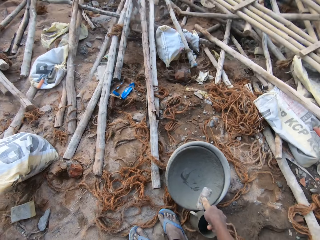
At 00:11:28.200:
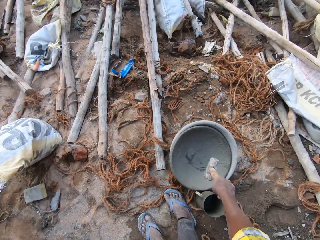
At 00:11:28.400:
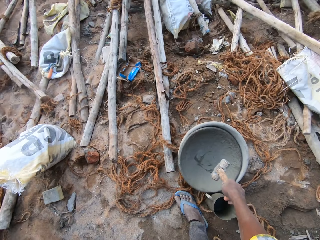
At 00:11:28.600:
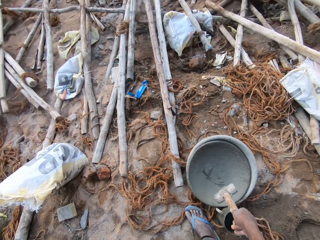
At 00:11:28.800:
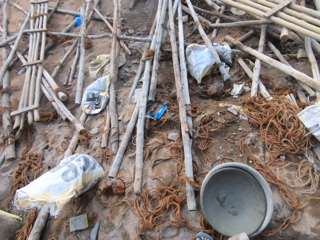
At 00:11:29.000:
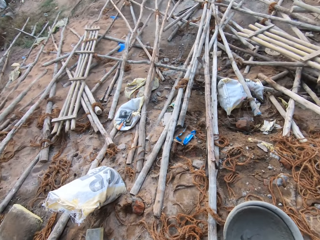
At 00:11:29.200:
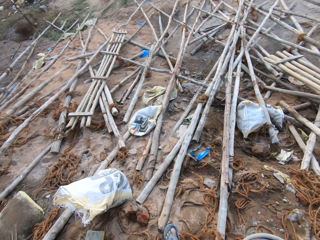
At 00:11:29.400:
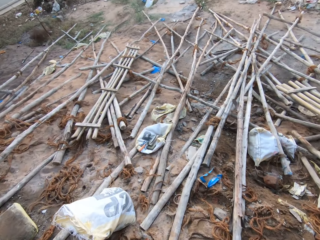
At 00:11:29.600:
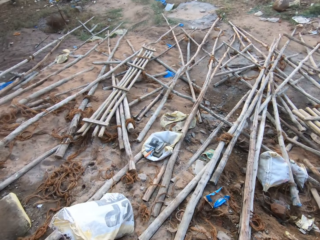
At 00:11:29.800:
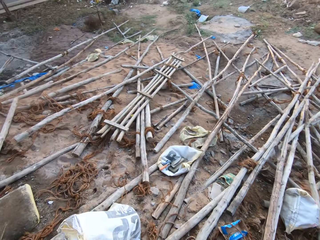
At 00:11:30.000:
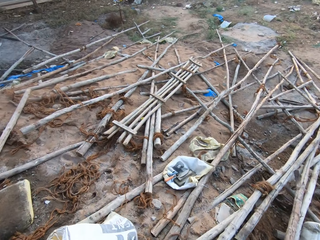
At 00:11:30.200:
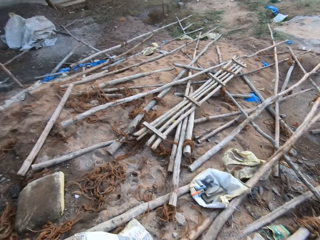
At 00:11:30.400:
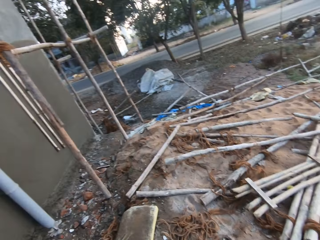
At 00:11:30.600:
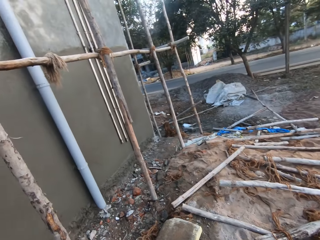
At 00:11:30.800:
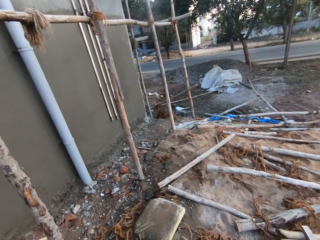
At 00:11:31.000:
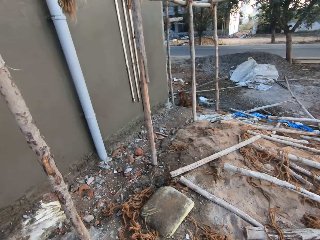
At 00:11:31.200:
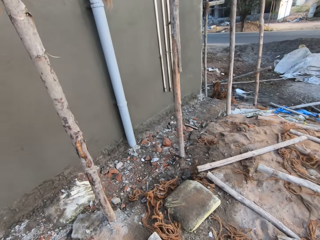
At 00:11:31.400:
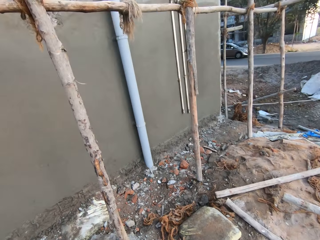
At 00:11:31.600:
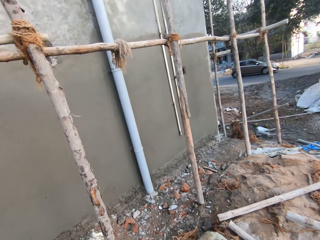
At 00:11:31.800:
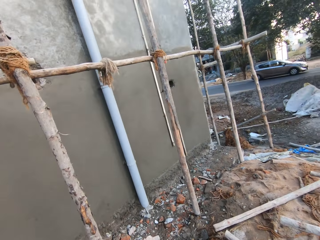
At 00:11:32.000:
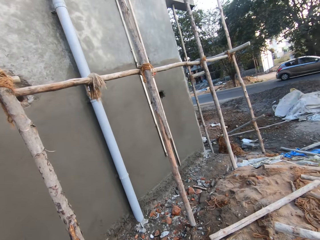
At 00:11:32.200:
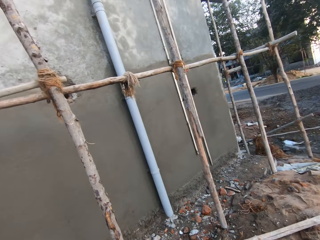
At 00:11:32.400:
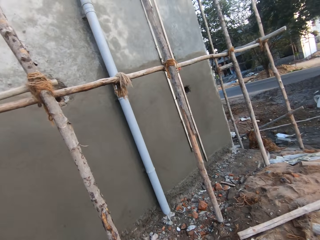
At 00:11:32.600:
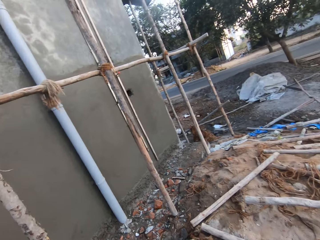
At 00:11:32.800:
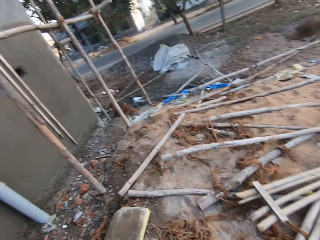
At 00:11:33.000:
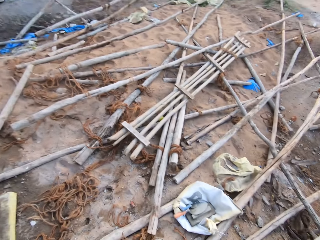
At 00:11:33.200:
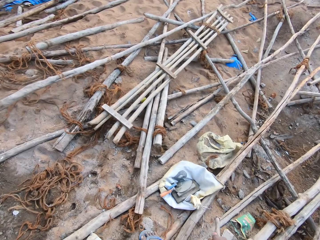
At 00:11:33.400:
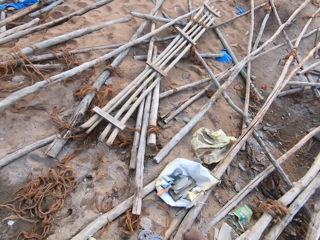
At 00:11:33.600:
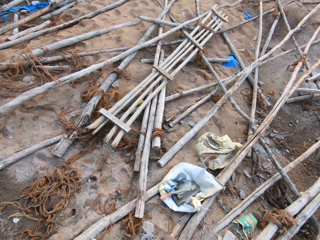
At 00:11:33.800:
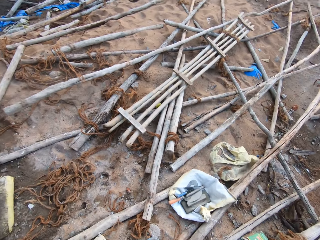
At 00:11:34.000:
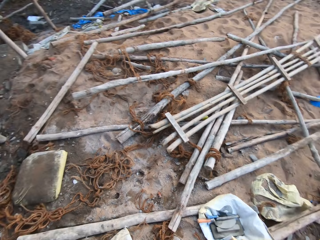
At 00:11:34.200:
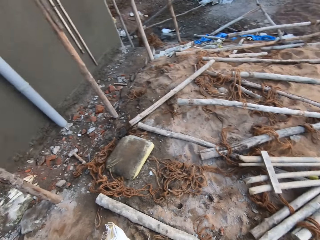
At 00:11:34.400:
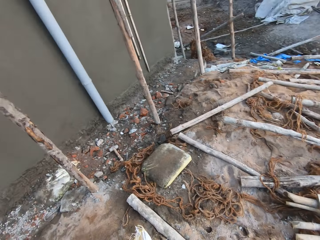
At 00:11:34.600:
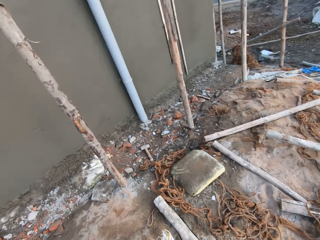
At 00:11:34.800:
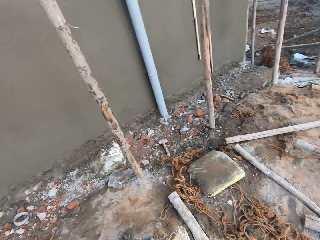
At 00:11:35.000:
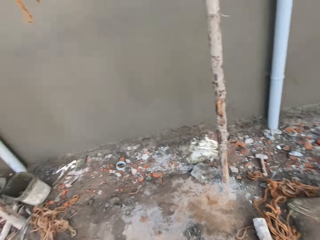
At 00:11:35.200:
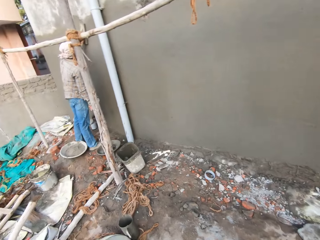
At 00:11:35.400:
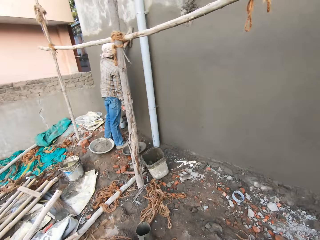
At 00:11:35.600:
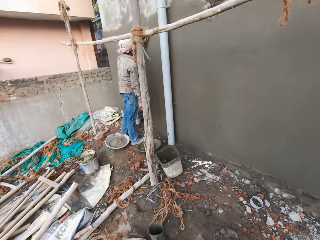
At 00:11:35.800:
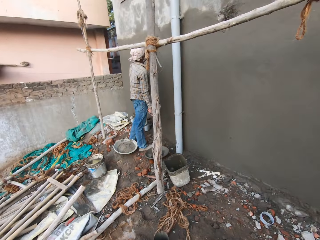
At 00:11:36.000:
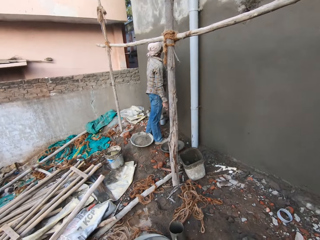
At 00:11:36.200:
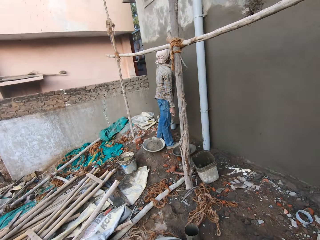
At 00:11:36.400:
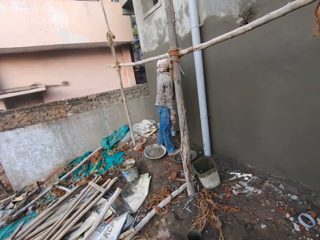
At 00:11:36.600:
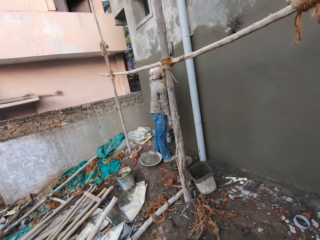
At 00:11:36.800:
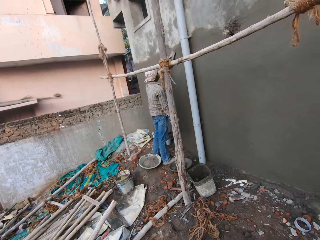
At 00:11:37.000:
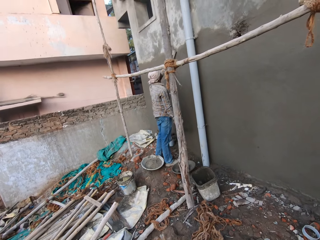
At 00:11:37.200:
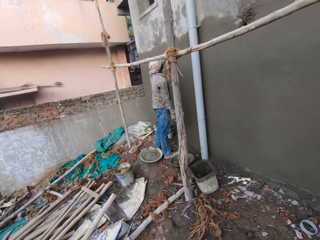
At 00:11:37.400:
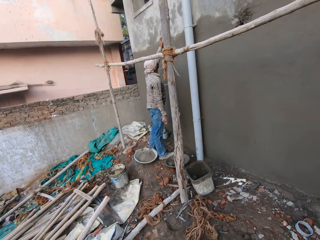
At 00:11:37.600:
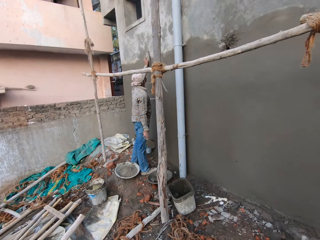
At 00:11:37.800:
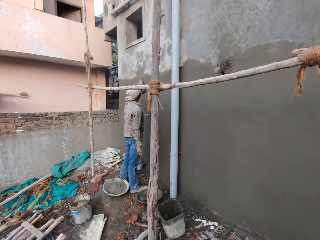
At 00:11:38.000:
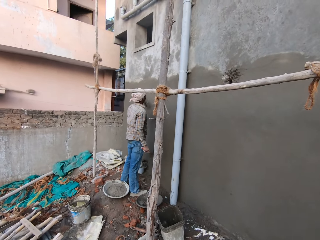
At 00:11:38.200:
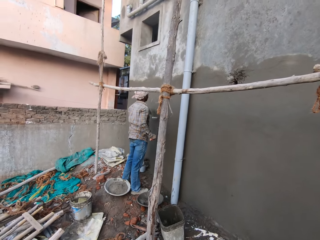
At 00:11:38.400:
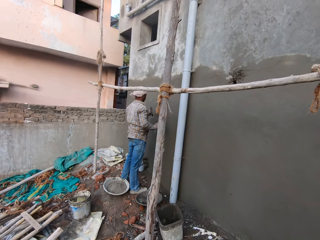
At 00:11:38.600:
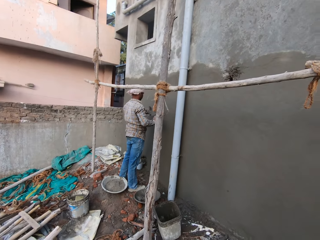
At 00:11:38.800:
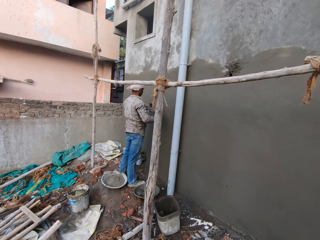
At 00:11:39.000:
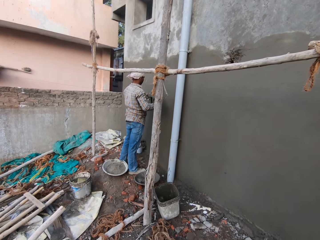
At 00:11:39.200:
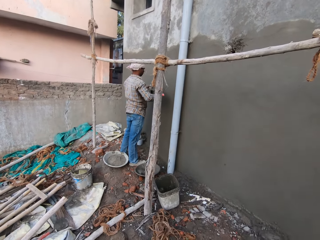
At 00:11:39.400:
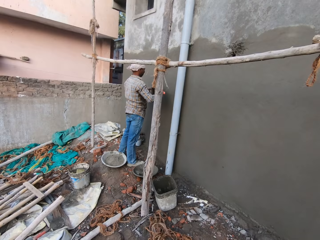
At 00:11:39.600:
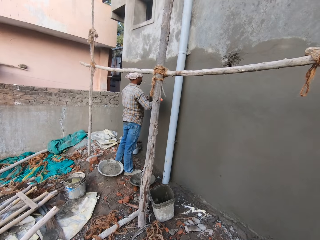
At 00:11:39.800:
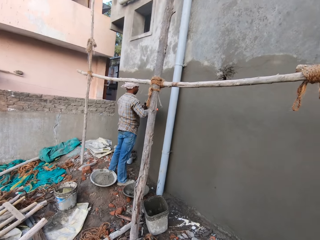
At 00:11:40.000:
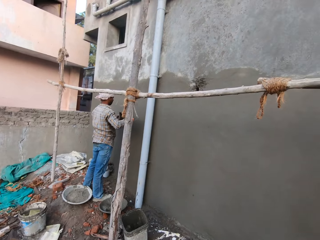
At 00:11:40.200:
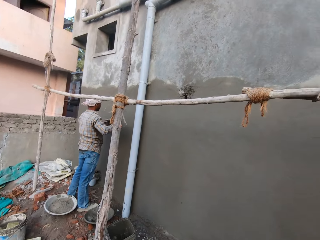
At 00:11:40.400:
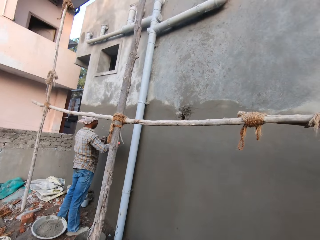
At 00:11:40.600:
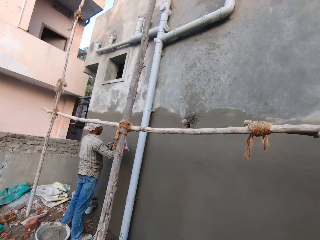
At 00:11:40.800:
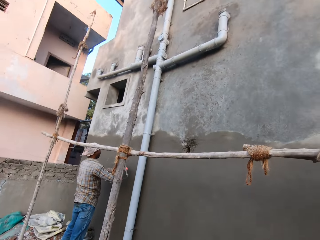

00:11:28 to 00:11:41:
The camera wearer drops the iron stick on a bag on the ground with his right hand. The man smoothens the cement on the wall with a plastering trowel in his left hand. The camera wearer converses with the man in the site building. The man scrapes cement from the plastering trowel with the trowel in his right hand.

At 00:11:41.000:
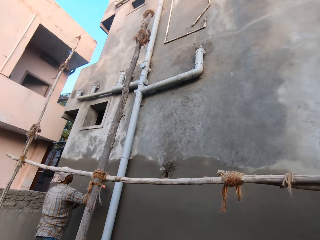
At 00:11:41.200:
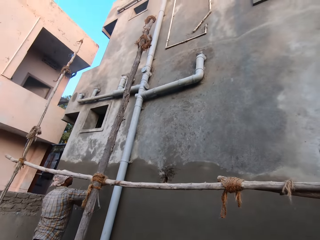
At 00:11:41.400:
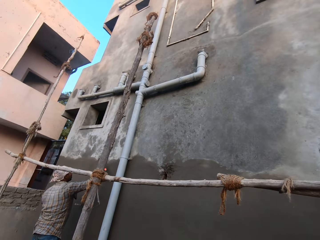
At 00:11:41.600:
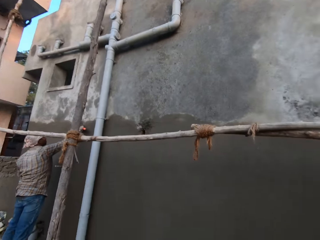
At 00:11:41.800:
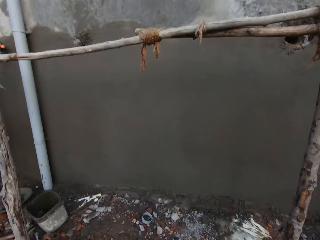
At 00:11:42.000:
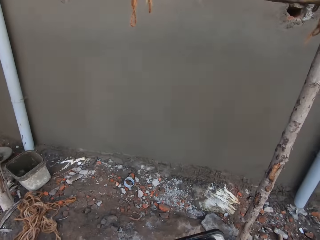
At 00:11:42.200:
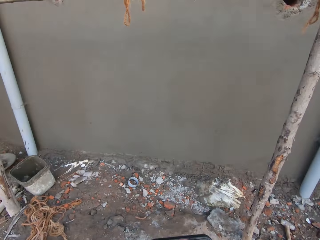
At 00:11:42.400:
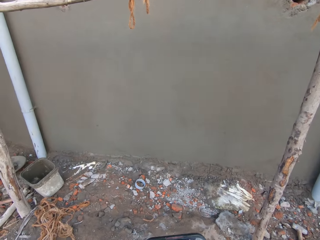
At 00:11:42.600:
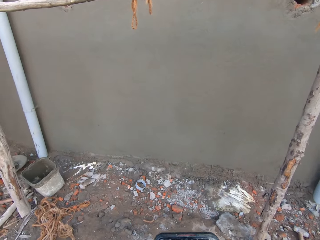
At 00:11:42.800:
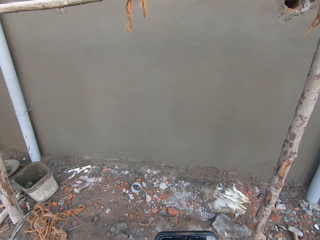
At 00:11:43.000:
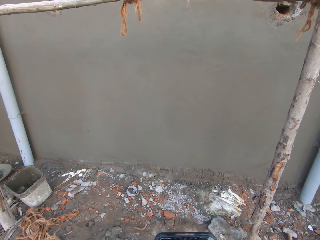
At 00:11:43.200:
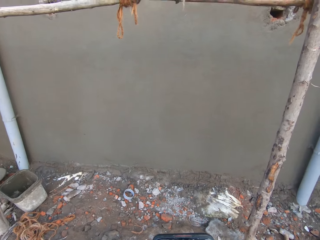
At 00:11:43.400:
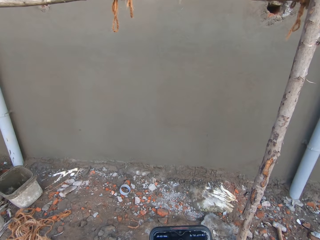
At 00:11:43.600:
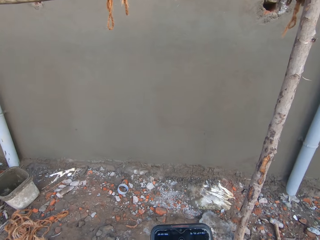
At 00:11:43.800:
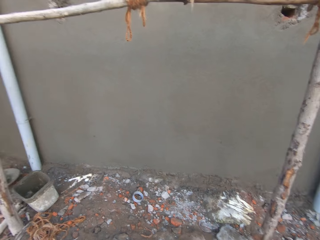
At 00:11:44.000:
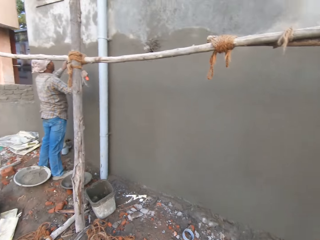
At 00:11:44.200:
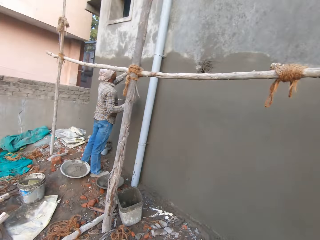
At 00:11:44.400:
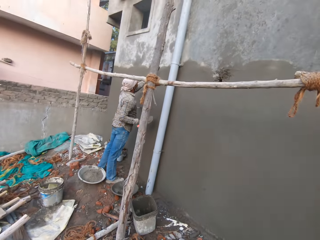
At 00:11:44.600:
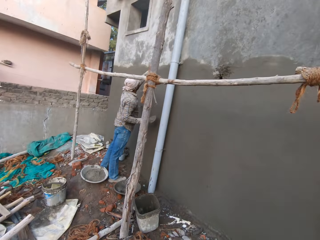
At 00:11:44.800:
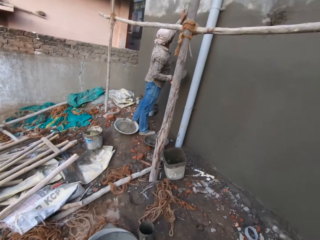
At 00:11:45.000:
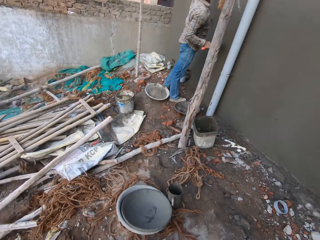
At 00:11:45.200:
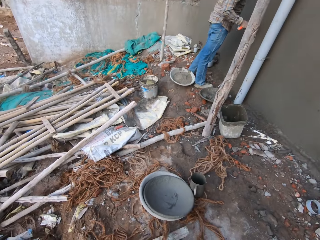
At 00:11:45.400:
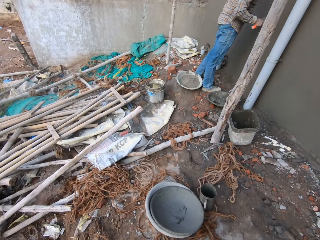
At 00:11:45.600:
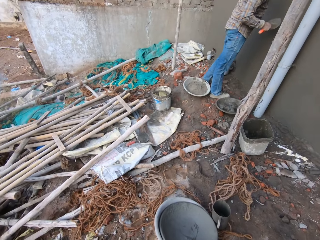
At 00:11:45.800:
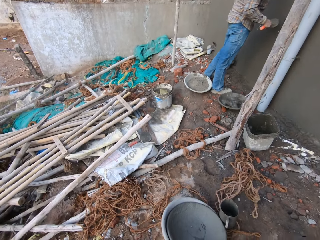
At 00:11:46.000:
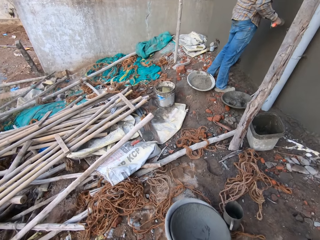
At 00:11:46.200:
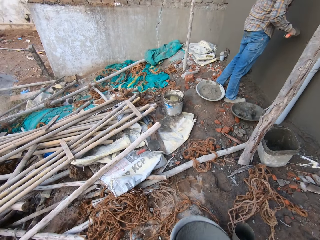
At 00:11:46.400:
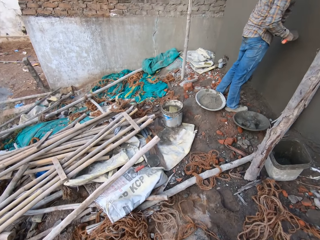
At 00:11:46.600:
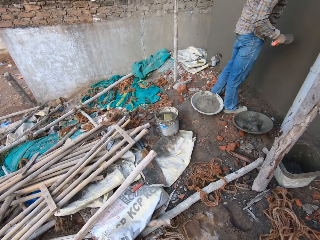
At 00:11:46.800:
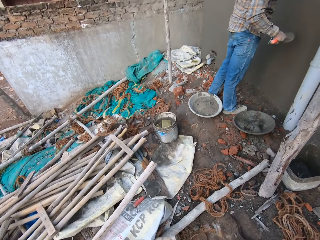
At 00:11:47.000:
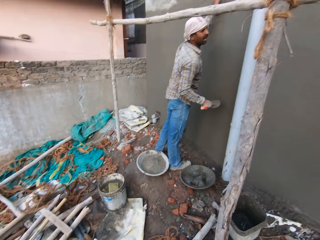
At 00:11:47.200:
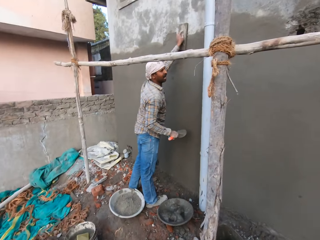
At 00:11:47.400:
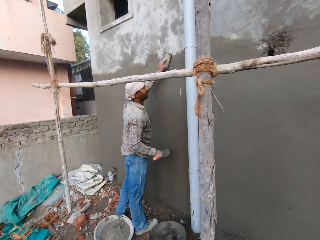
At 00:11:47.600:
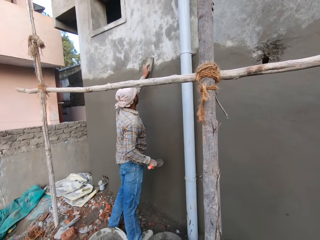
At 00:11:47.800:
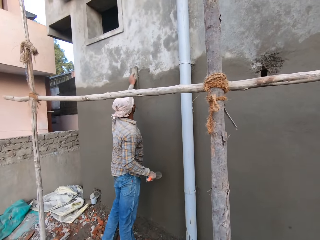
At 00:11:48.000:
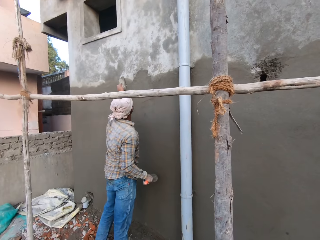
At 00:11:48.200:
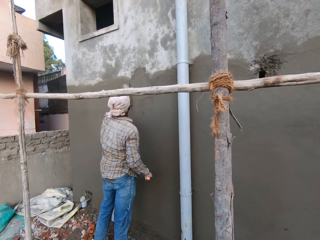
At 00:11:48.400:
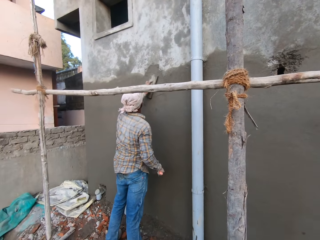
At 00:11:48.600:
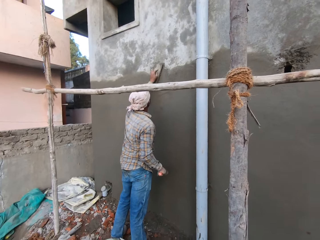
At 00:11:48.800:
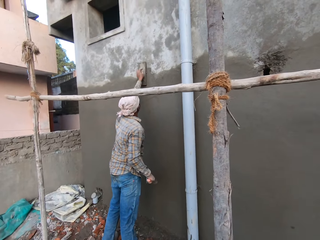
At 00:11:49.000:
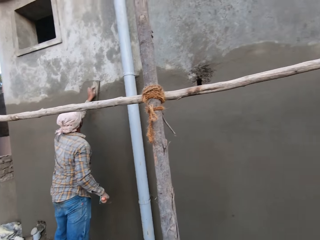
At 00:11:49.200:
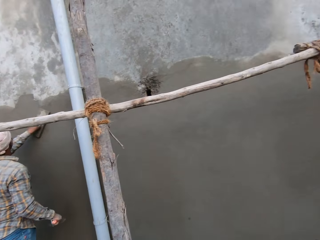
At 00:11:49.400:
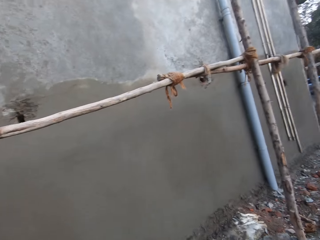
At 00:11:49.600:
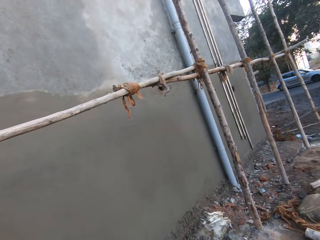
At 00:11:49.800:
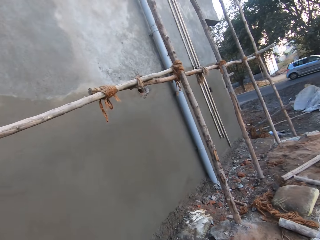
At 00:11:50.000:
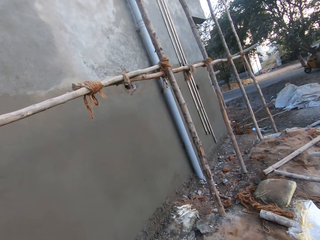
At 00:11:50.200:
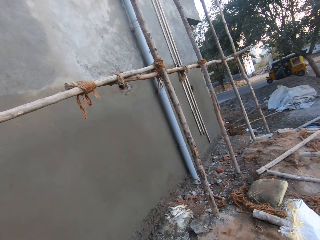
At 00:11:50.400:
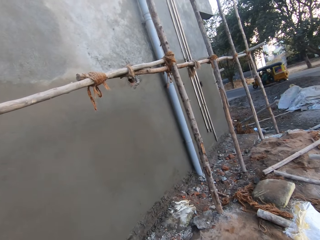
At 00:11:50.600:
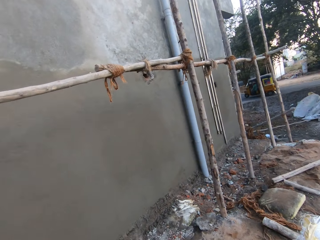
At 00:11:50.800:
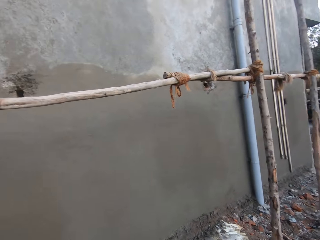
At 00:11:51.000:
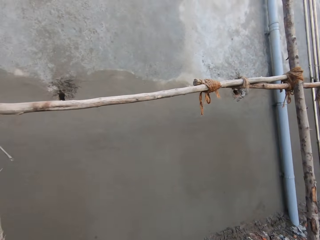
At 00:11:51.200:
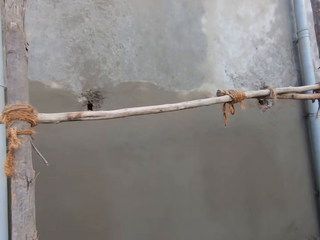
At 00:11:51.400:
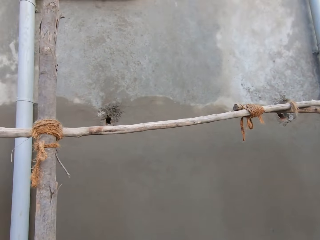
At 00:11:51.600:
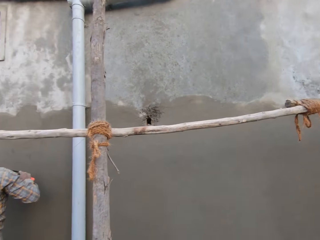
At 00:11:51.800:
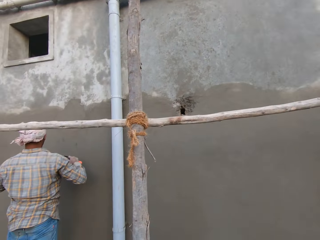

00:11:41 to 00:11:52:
The man holds the trowel to the wall with his right hand. The camera wearer operates a phone with both hands. The man smoothens the cement on the wall with the plastering trowel in his left hand. The man converses with the camera wearer. The man smoothens the cement on the wall with the plastering trowel in his left hand.
